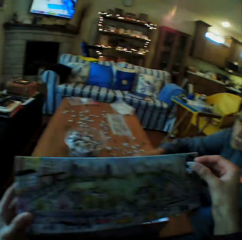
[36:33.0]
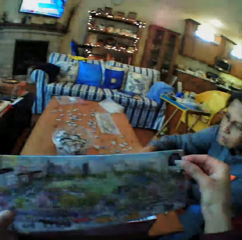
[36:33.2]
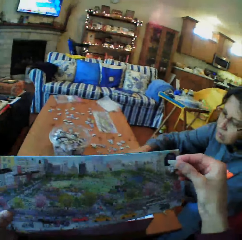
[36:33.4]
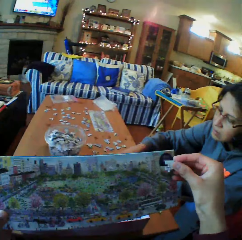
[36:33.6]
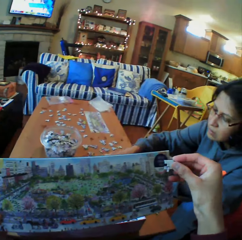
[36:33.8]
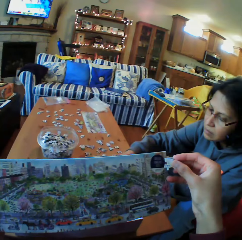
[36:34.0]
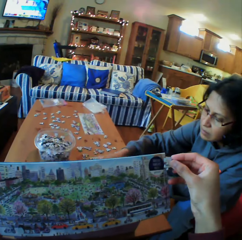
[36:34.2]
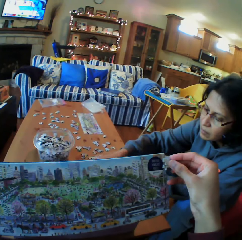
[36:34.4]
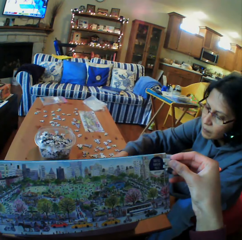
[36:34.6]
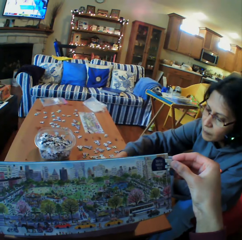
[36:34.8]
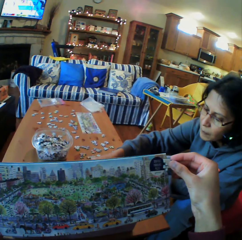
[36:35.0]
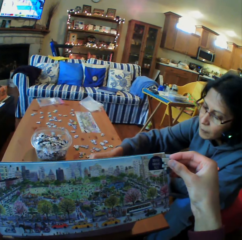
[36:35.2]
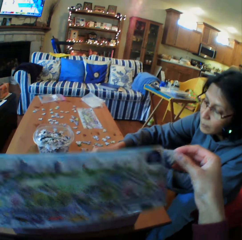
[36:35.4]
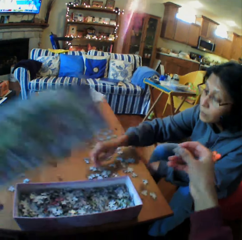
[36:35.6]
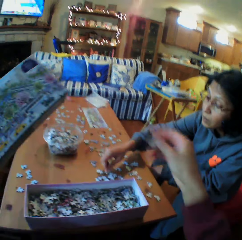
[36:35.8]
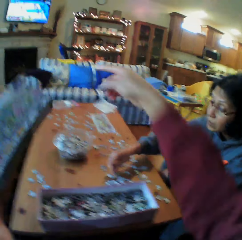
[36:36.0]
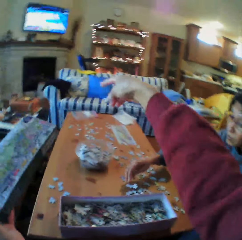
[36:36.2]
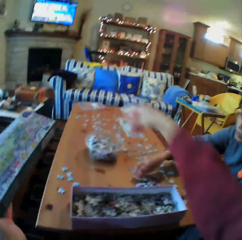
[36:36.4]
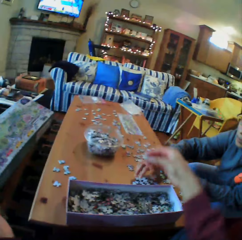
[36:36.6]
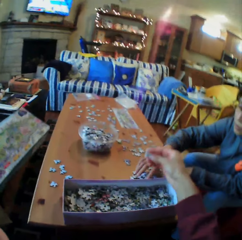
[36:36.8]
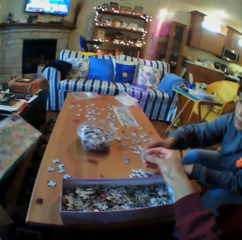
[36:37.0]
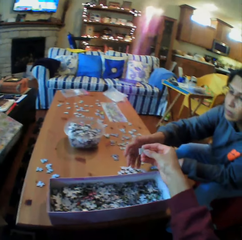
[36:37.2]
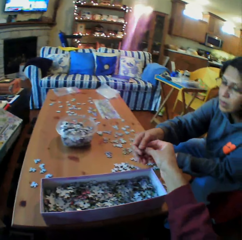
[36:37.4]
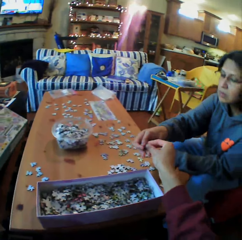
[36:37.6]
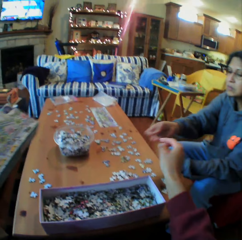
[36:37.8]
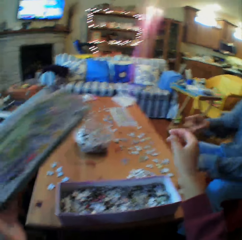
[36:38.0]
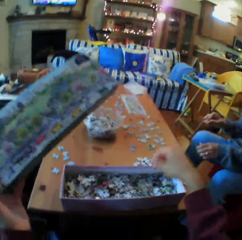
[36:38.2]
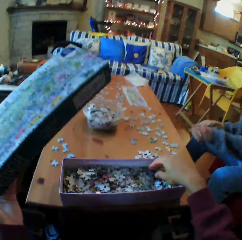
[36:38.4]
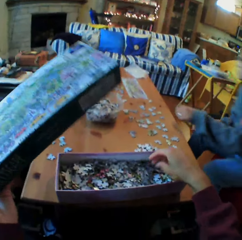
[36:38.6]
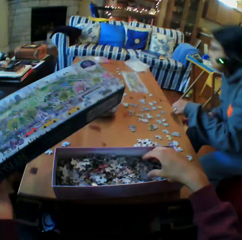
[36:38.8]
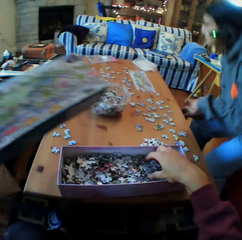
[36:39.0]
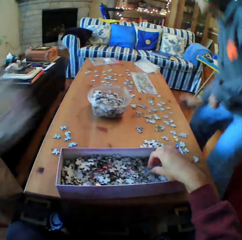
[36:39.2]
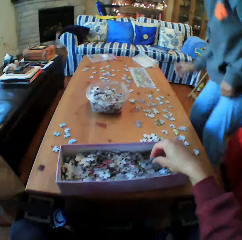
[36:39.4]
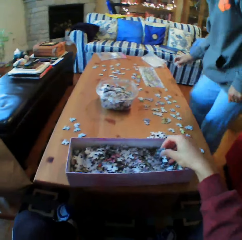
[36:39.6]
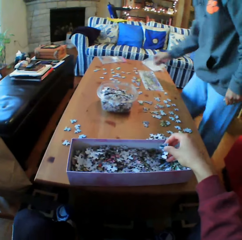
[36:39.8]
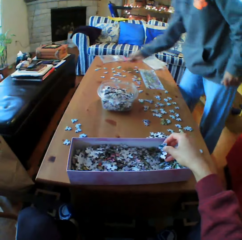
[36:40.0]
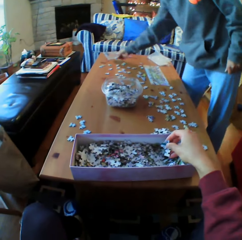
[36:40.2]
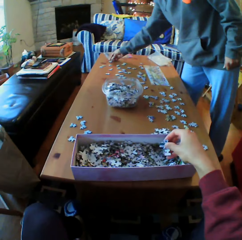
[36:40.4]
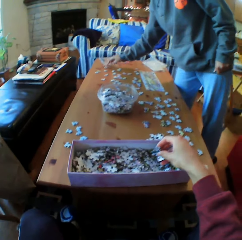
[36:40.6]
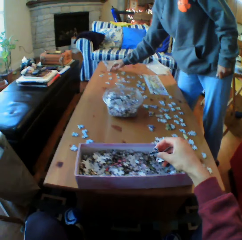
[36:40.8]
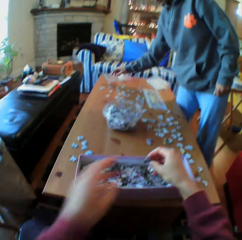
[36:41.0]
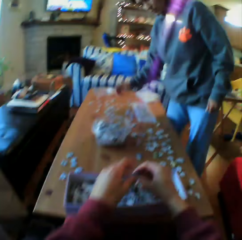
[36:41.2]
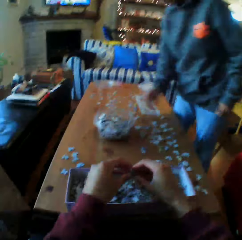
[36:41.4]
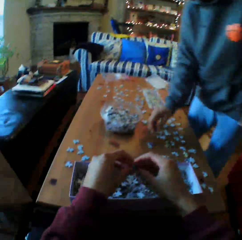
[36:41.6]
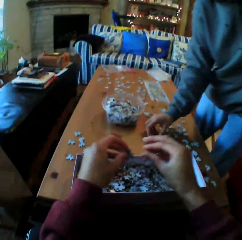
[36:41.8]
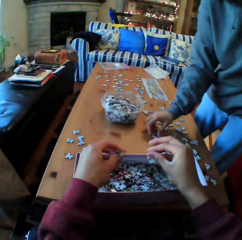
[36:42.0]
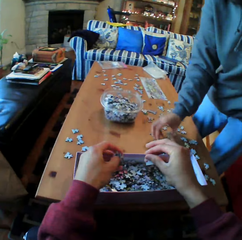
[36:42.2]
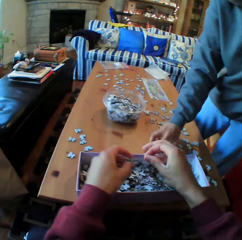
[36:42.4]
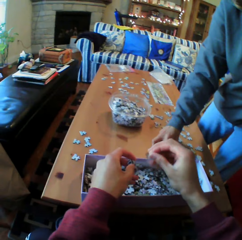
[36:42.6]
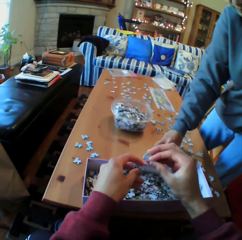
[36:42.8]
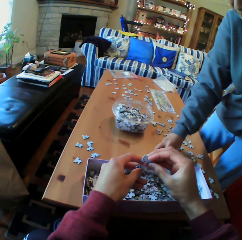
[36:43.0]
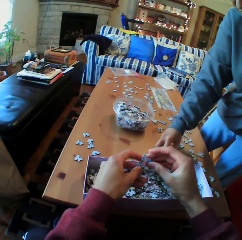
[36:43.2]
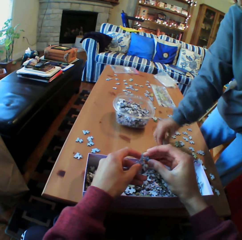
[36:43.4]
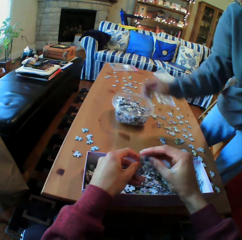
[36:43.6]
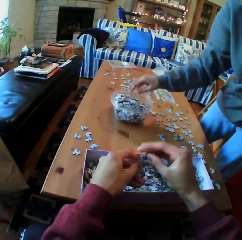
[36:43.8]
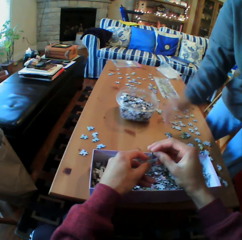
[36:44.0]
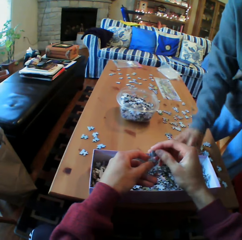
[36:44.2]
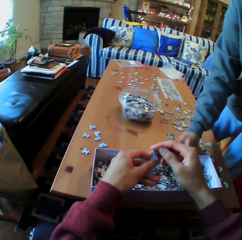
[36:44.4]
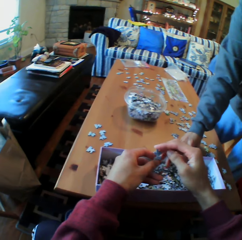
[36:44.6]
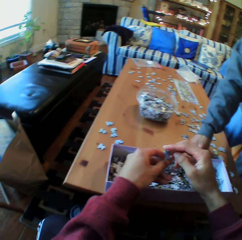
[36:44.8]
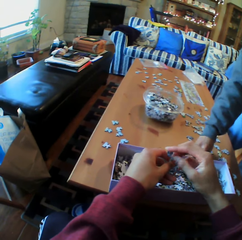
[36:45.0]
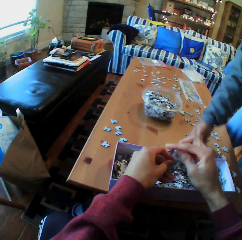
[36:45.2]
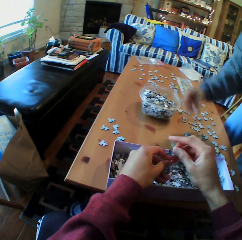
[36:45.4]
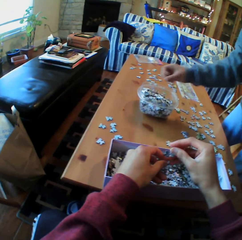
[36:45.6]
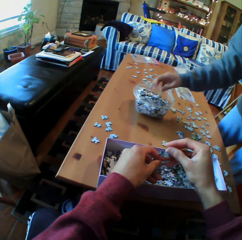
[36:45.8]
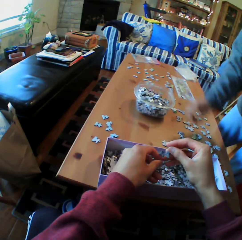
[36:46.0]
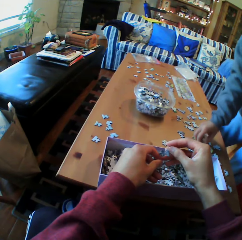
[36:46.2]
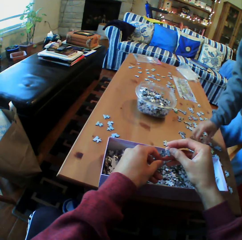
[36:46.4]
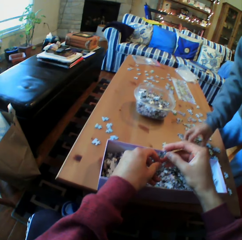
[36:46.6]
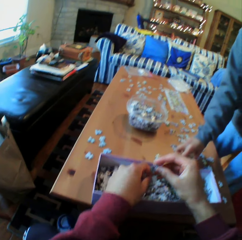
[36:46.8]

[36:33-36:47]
The camera wearer looks at the drawing on the paper. They converse with a woman. They give the woman a puzzle piece. The woman picks the papers from the camera wearer, stands, and puts the piece of paper on the table. The camera wearer picks up the piece of paper from the dish. The woman picks the pieces of paper from the table and puts the pieces of paper in the dish. The woman puts the pieces of paper in the dish again.

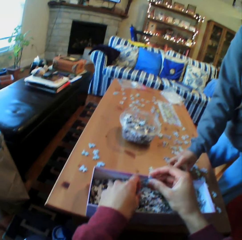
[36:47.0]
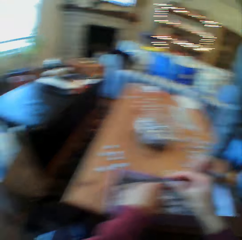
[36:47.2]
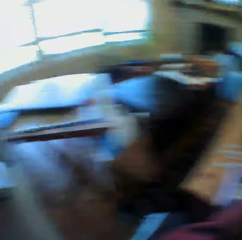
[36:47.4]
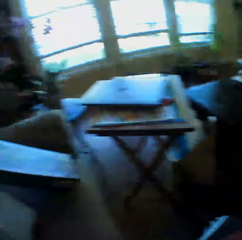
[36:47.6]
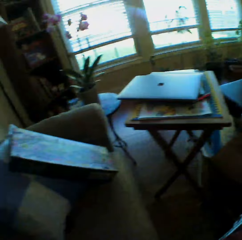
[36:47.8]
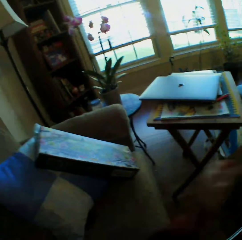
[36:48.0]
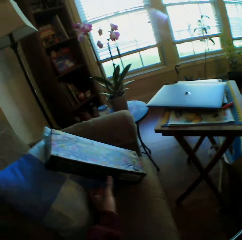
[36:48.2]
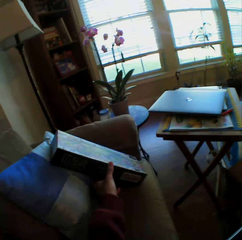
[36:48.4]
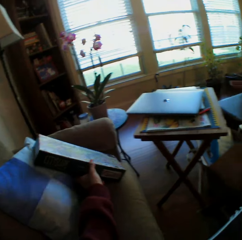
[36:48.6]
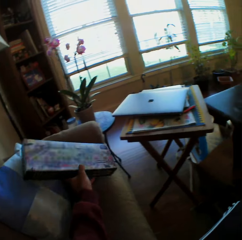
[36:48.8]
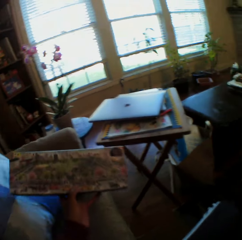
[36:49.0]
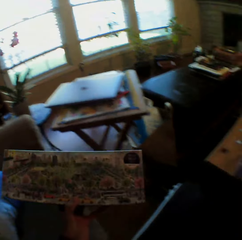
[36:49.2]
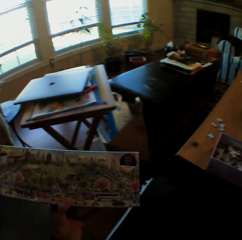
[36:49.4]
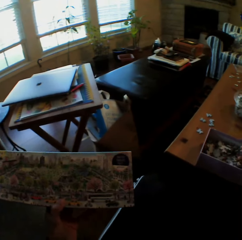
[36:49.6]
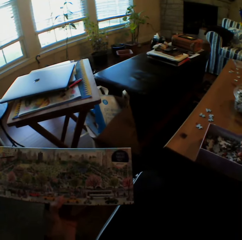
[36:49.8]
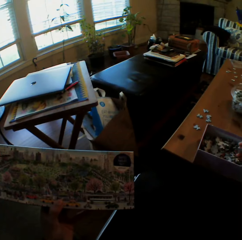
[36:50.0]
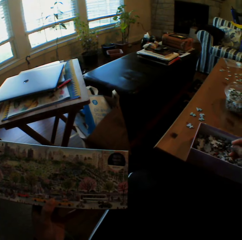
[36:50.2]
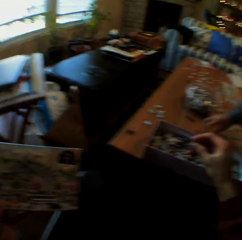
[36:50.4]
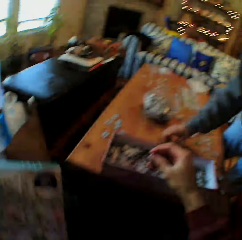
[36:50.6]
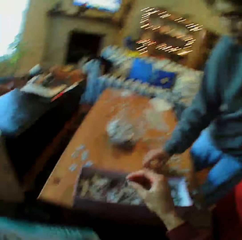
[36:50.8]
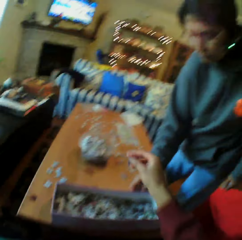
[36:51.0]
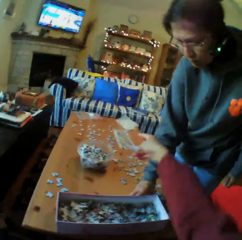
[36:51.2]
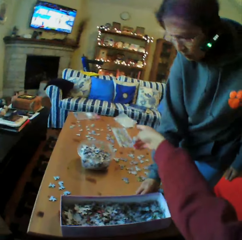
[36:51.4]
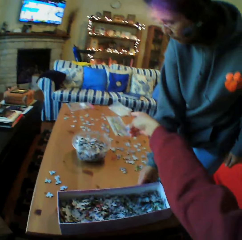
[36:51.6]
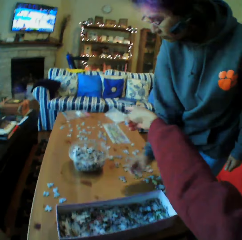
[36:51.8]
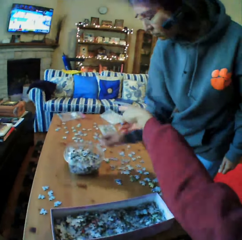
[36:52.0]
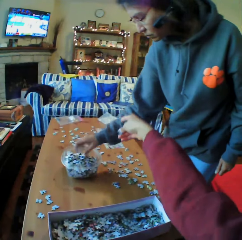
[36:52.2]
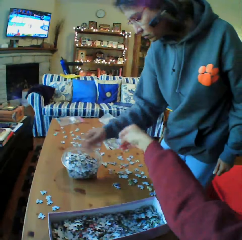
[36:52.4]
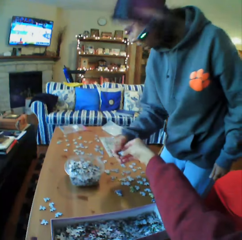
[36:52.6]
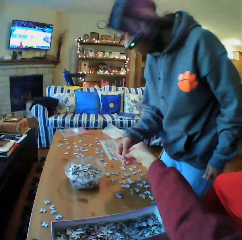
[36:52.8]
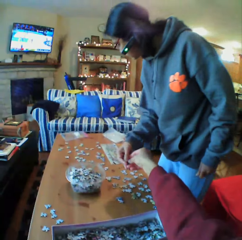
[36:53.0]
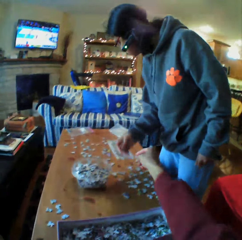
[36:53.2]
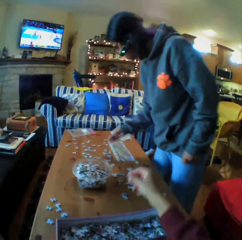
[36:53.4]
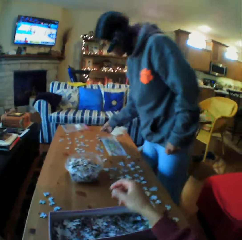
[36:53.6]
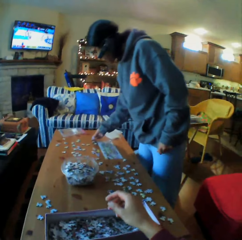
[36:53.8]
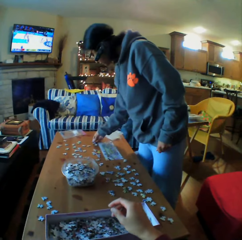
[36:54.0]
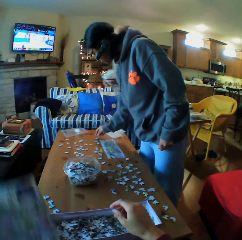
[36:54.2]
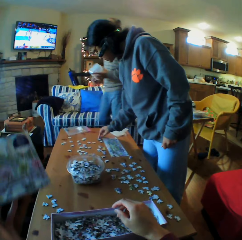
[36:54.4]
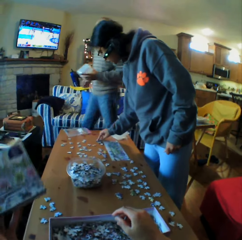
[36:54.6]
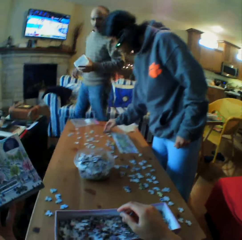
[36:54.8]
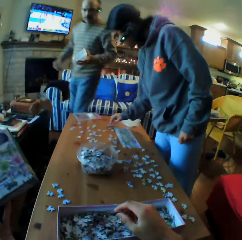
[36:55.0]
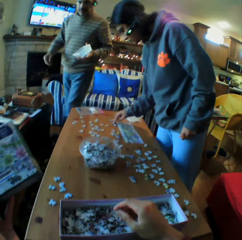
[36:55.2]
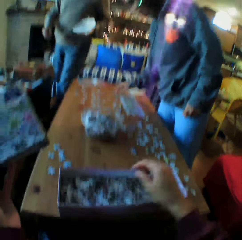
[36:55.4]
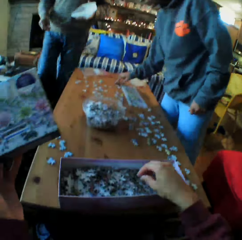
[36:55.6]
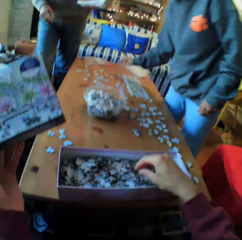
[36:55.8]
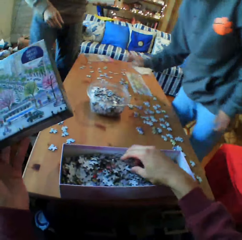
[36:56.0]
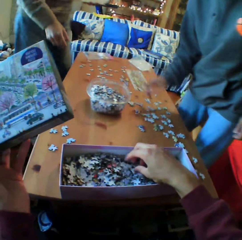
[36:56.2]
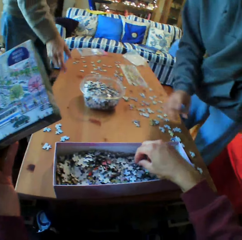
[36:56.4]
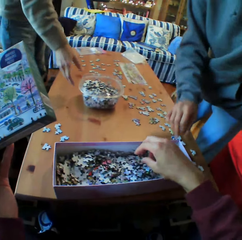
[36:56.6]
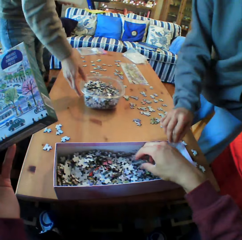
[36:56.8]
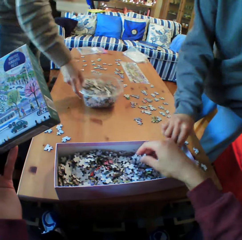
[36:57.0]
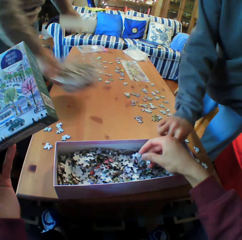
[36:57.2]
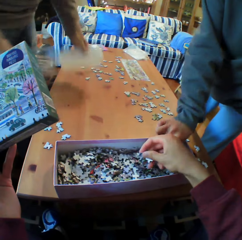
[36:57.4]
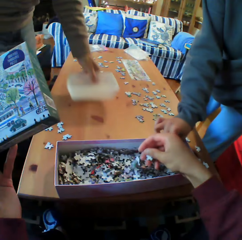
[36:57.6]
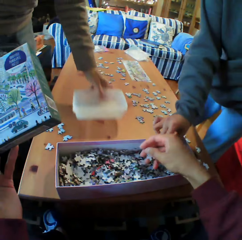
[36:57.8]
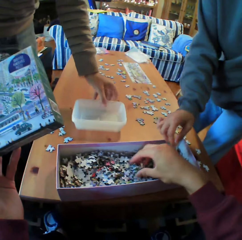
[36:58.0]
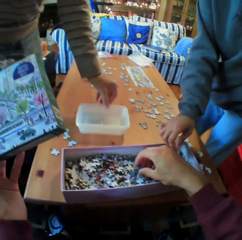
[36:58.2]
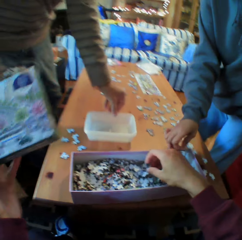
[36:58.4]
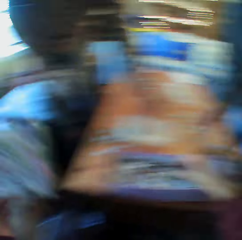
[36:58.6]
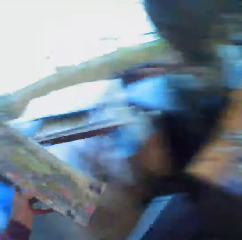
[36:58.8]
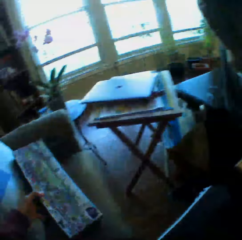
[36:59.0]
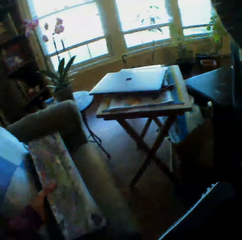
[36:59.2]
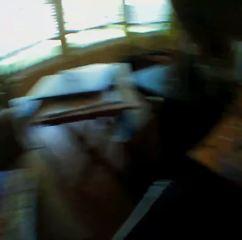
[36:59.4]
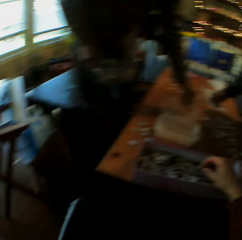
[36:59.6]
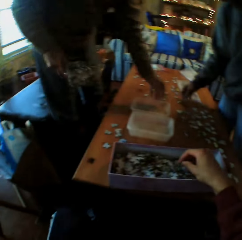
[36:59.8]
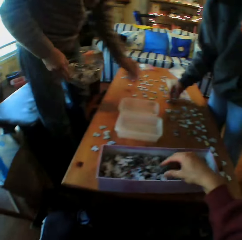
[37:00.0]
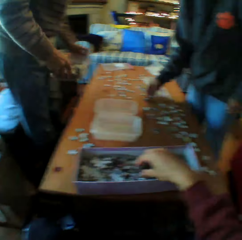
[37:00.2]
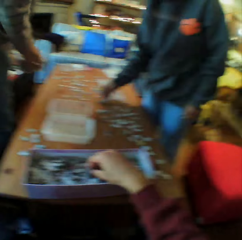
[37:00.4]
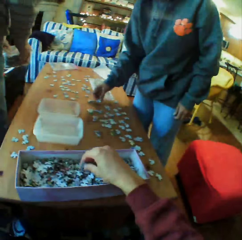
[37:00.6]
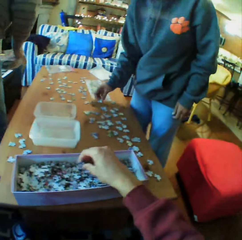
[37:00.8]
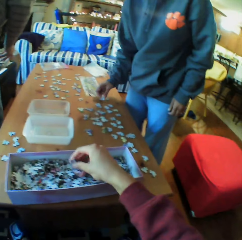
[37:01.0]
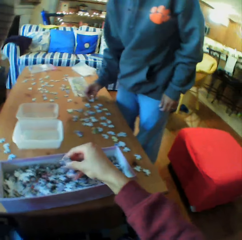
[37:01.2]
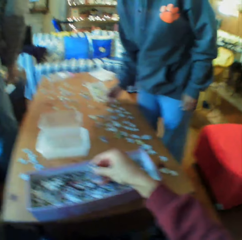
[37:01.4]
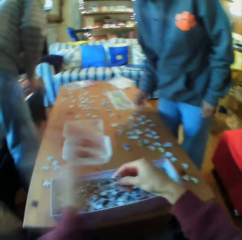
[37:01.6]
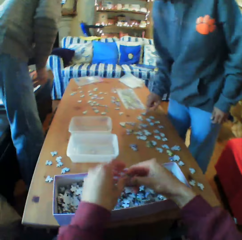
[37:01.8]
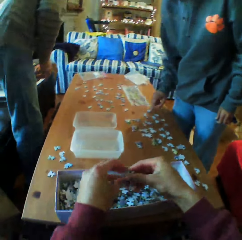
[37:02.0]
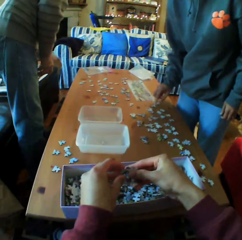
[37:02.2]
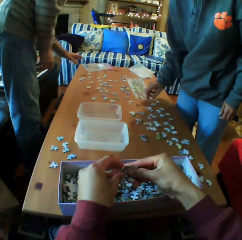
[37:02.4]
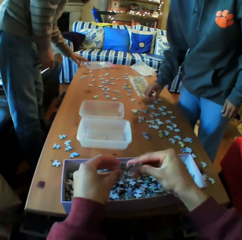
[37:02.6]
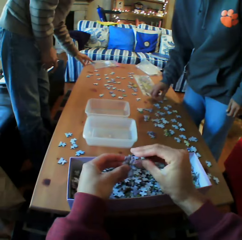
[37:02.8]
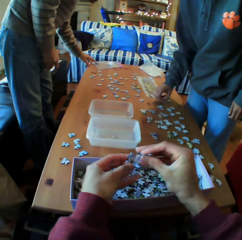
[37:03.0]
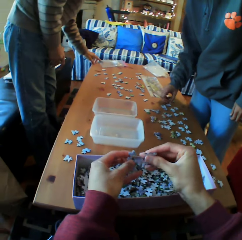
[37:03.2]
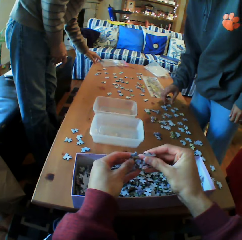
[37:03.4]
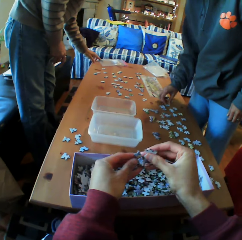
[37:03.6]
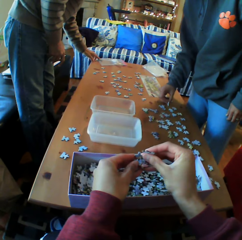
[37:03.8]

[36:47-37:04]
A woman picks the pieces of paper from the table. The camera wearer looks around the room. They pick up the box from the seat. They look at the box. They converse with the woman. They give the papers to the woman. A person walks. A man picks up the dish from the table. The camera wearer puts the empty dish on the table. The person puts a container down. The camera wearer puts the box on the seat. They pick up the pieces of paper from the box.
